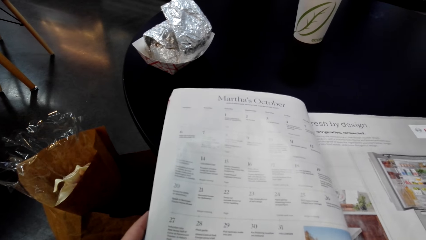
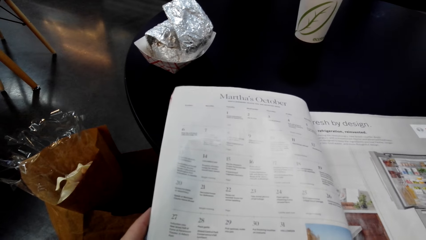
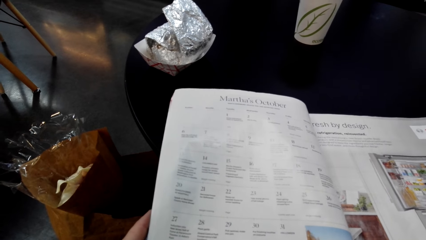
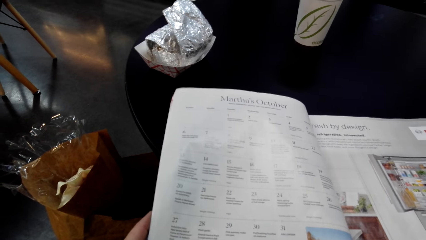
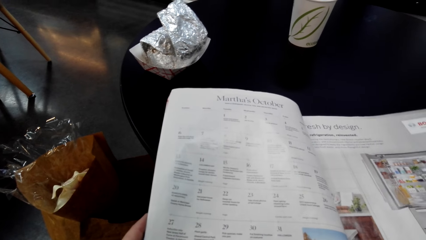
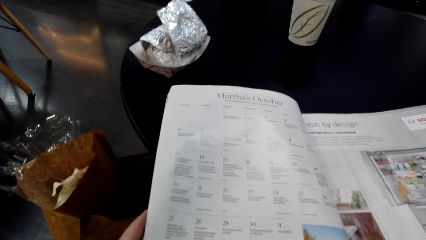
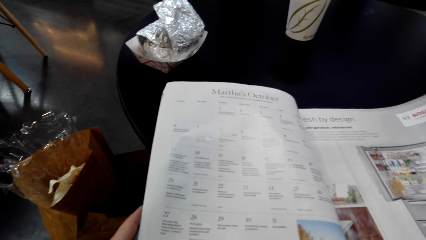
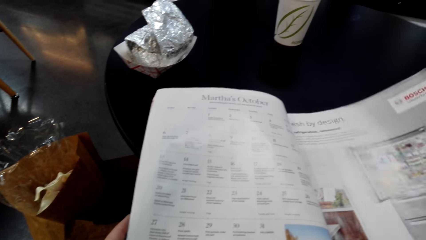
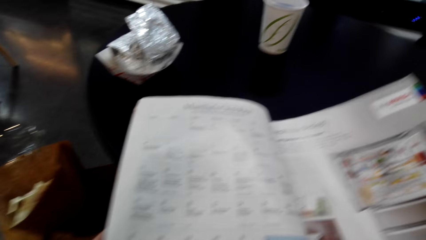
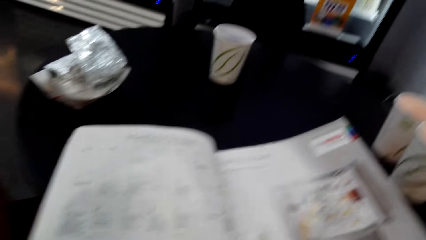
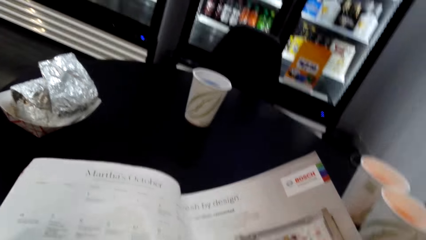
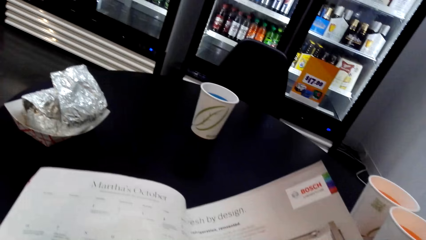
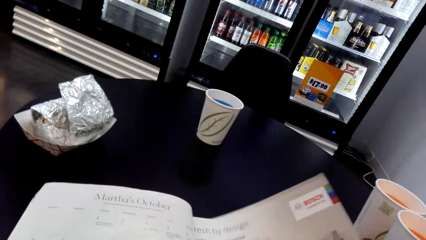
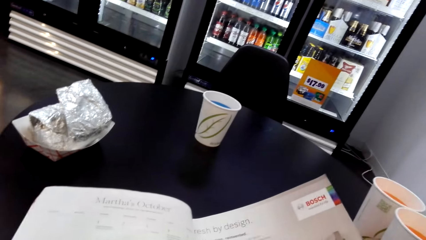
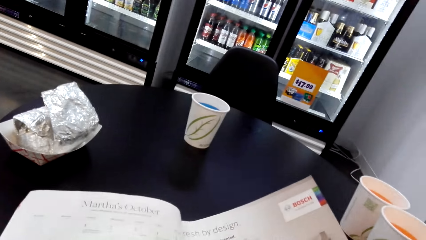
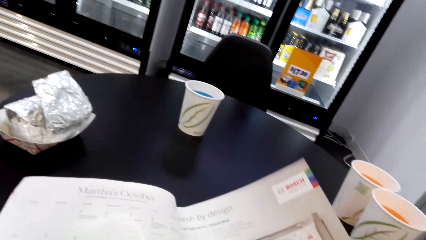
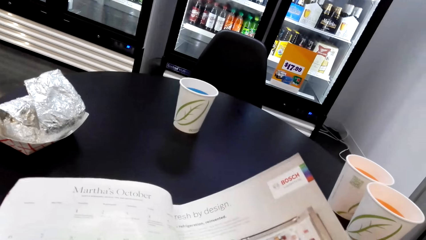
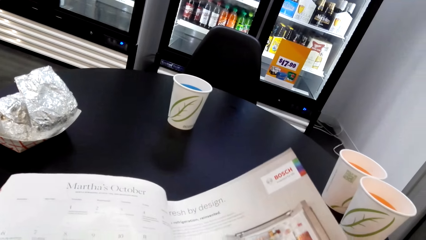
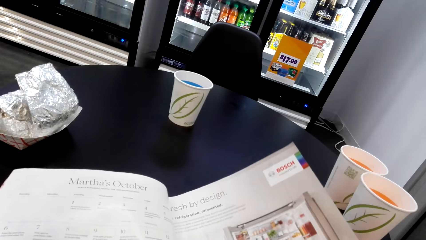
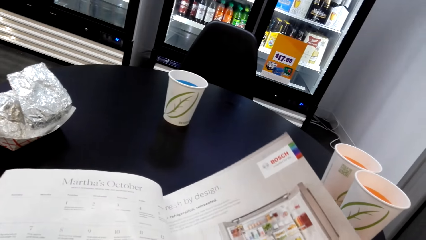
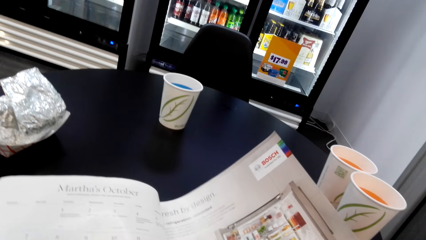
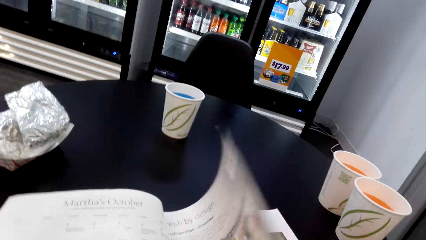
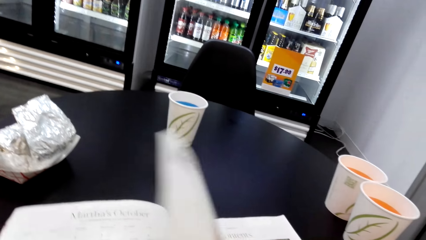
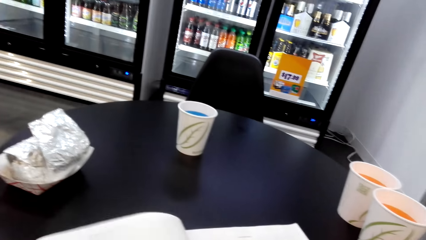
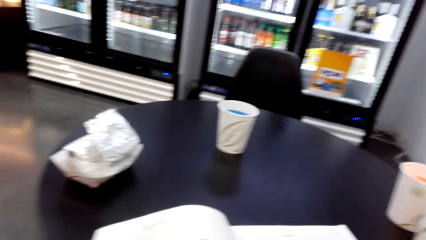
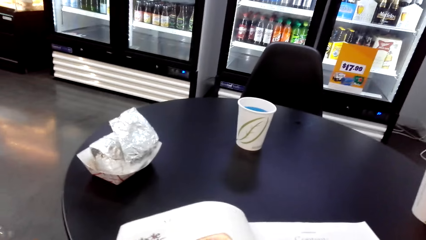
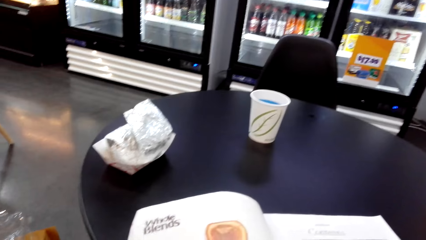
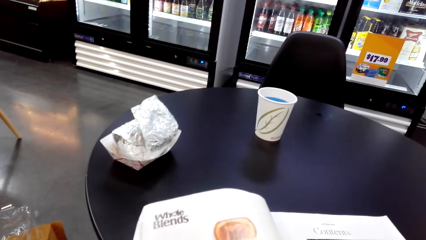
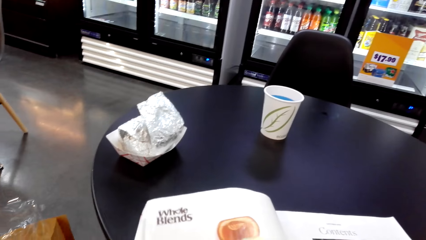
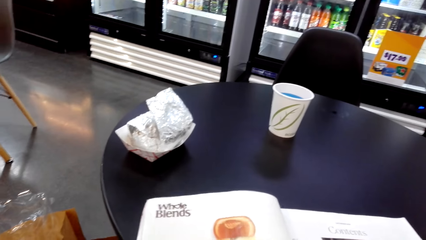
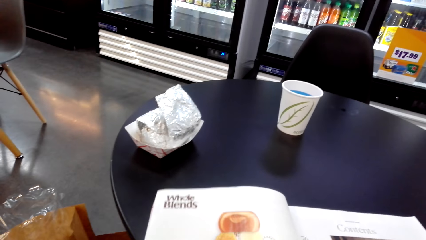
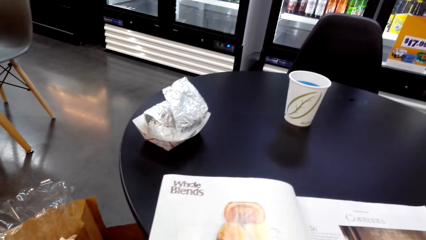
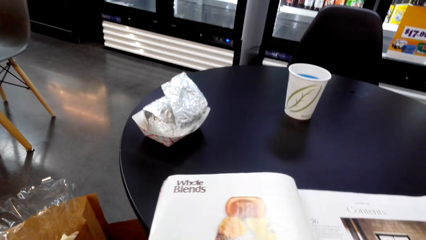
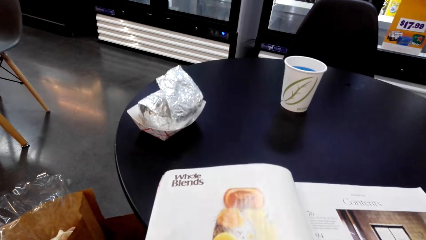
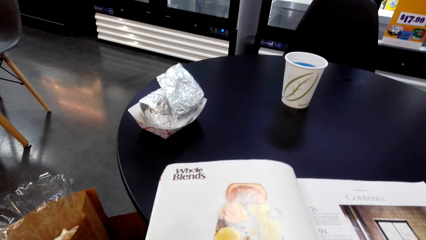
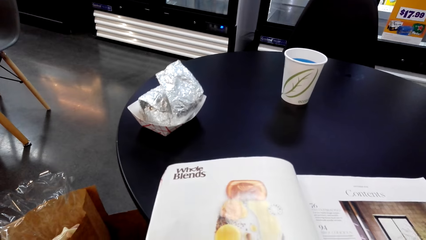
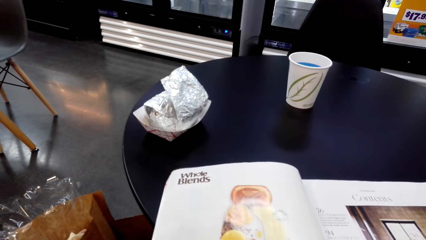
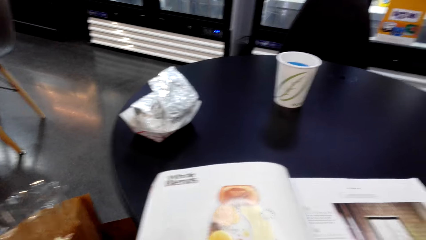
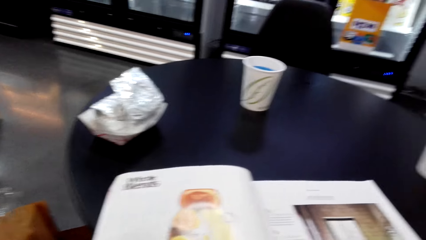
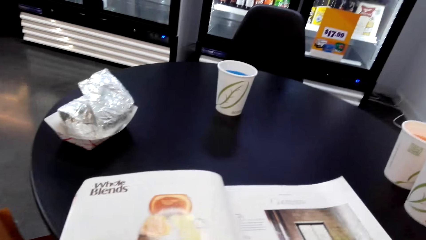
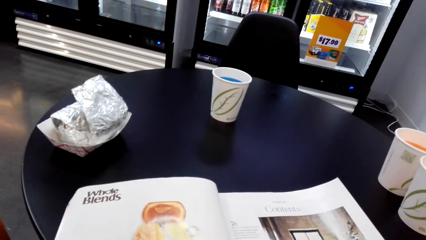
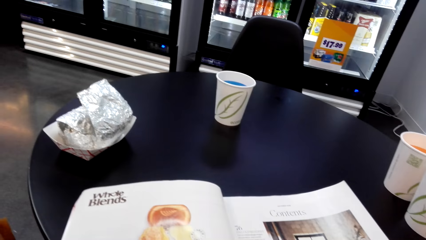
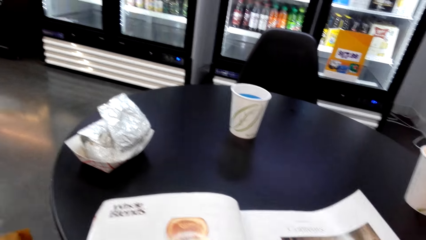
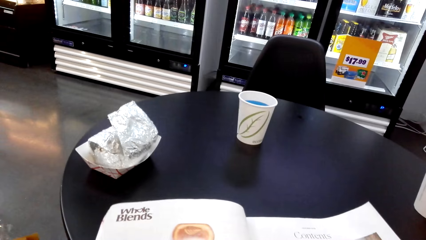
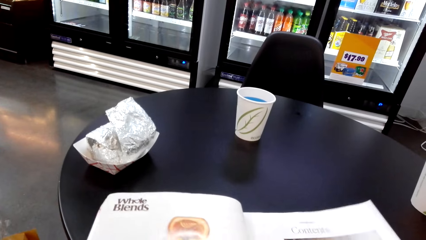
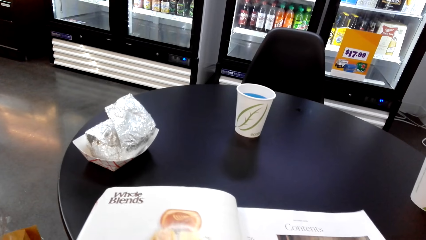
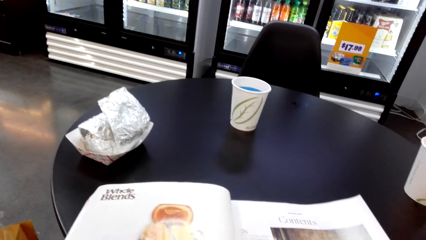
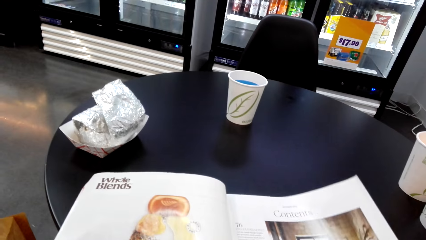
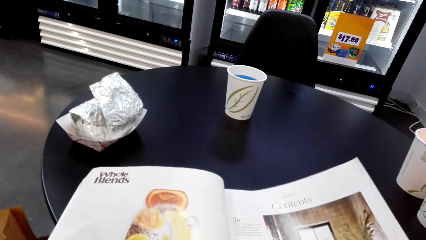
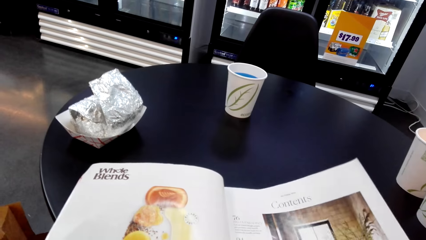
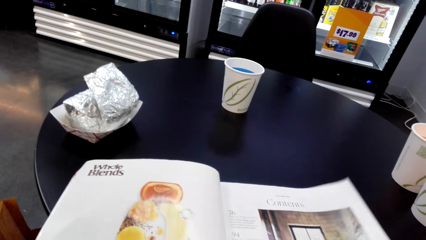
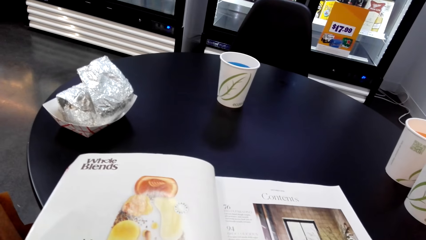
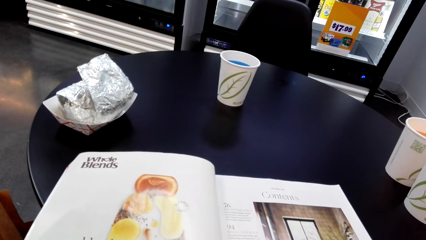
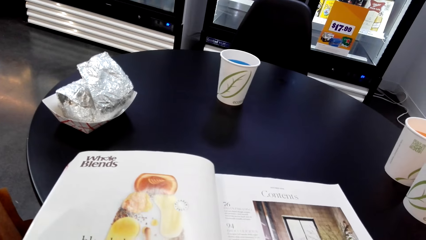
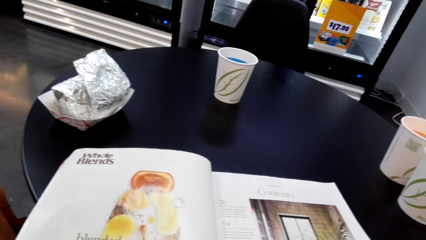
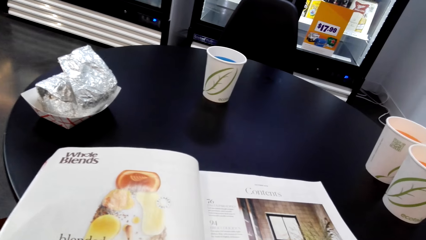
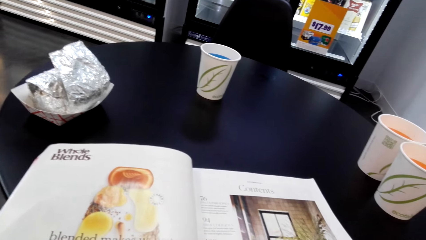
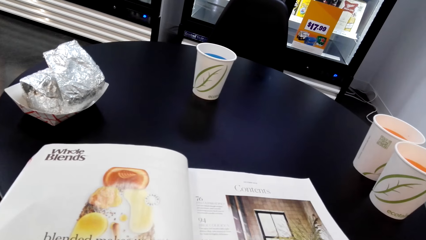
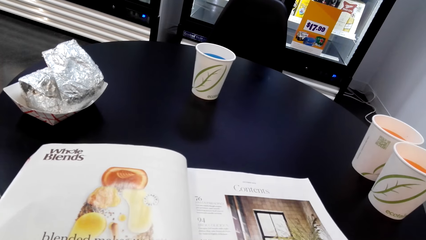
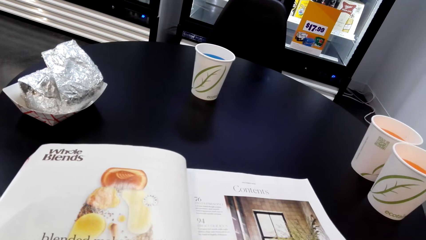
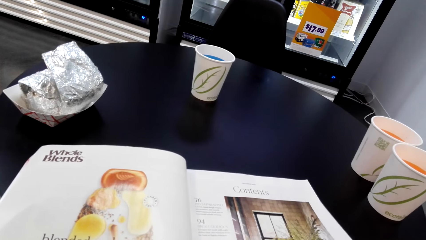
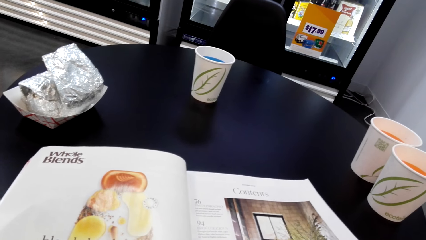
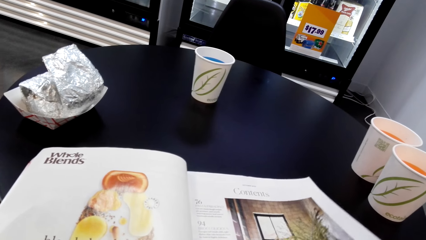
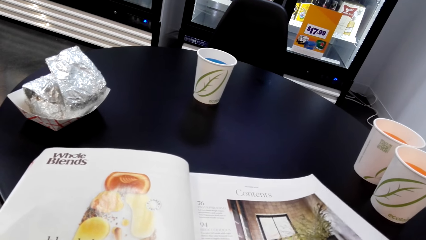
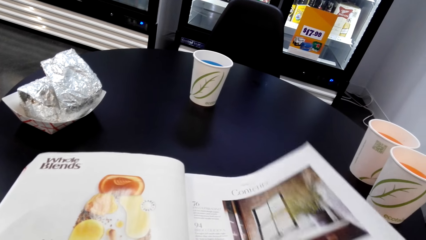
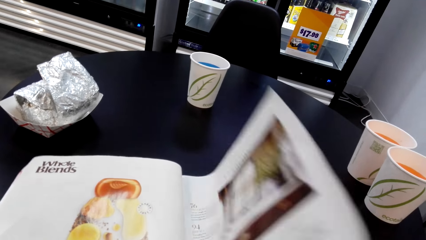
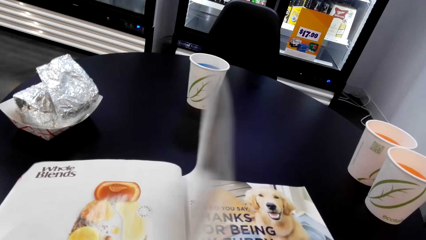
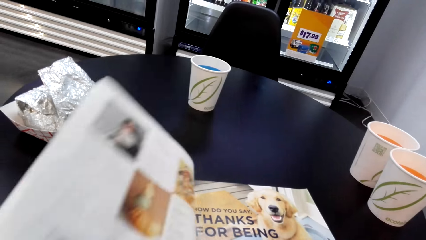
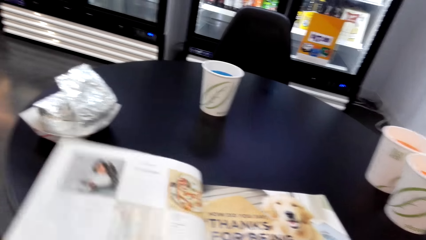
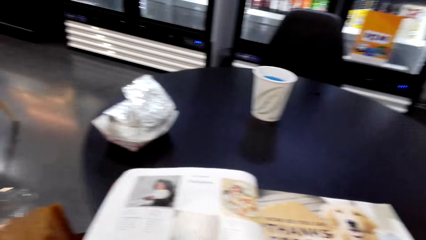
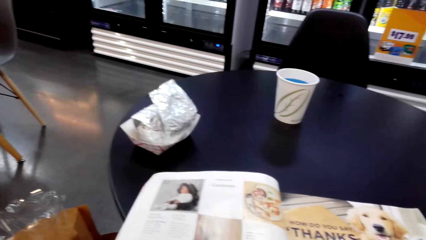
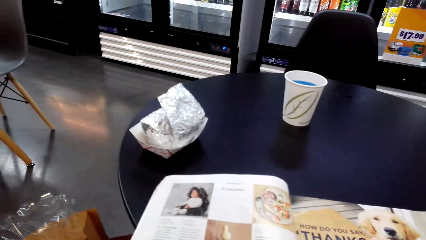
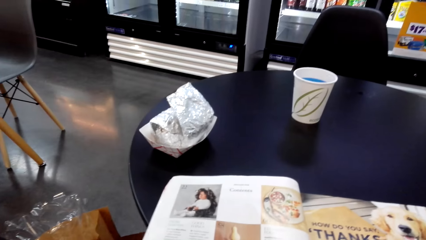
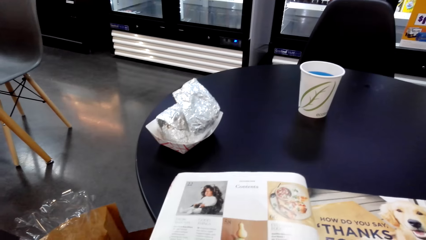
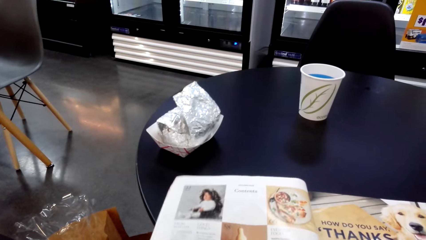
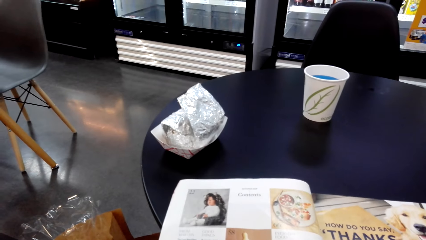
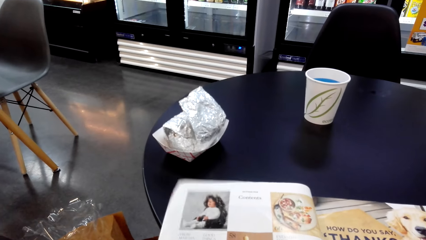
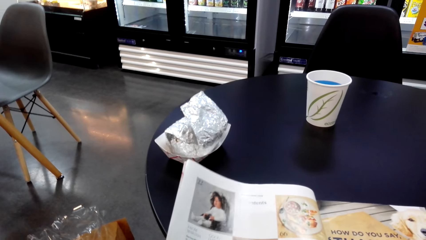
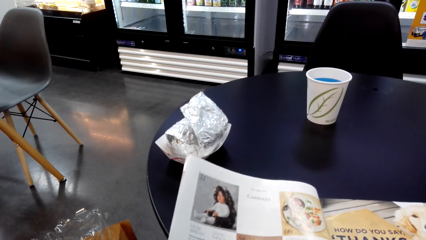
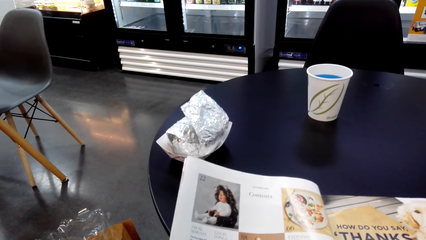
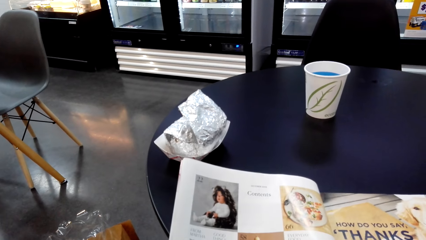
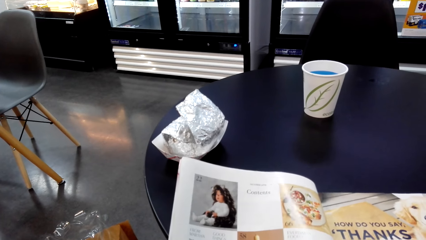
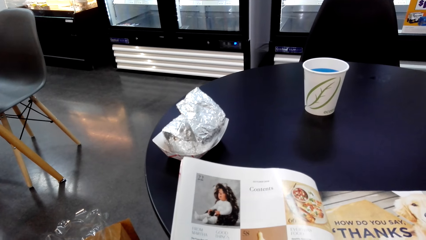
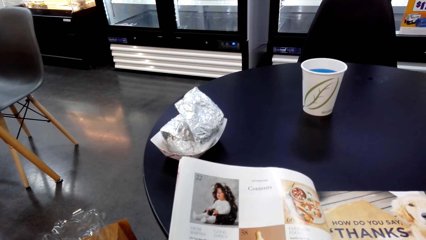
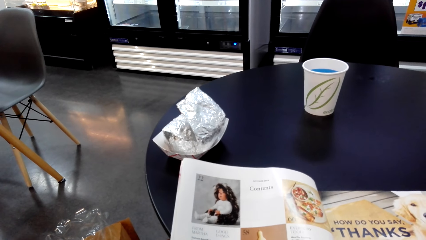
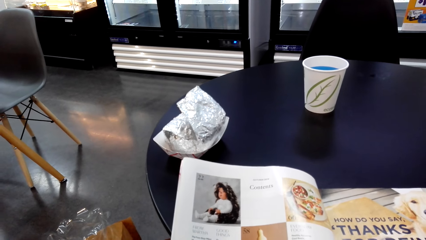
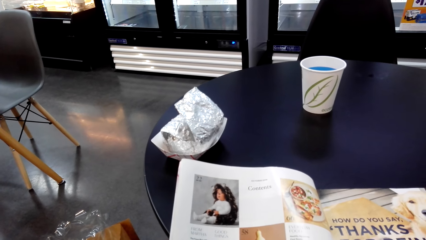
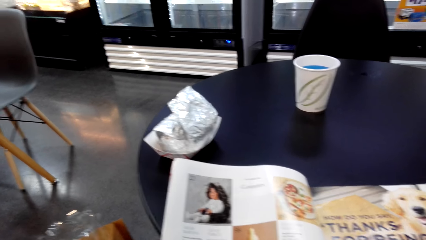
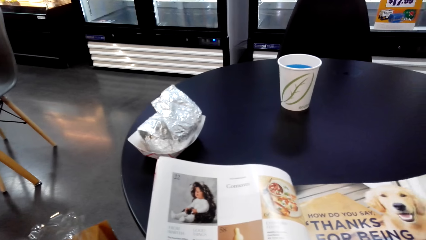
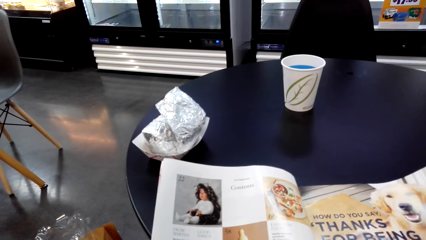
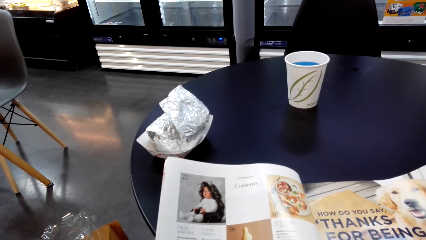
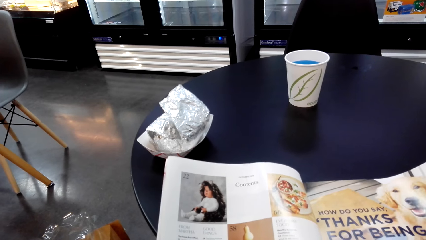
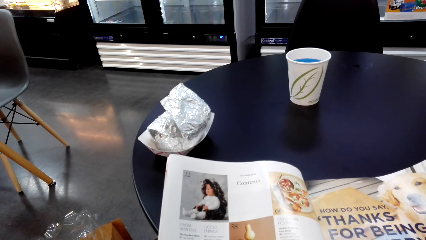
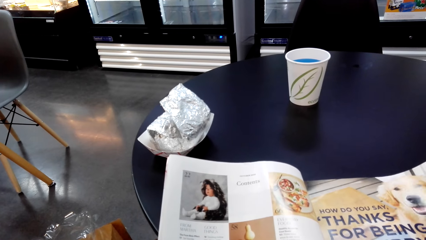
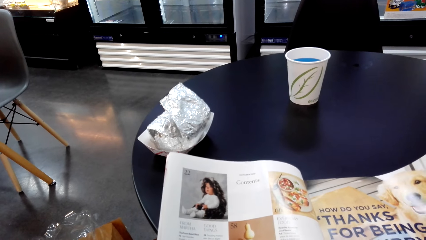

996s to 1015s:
The camera wearer flips a magazine page. They read the magazine. They flip a magazine page. They read the magazine.
